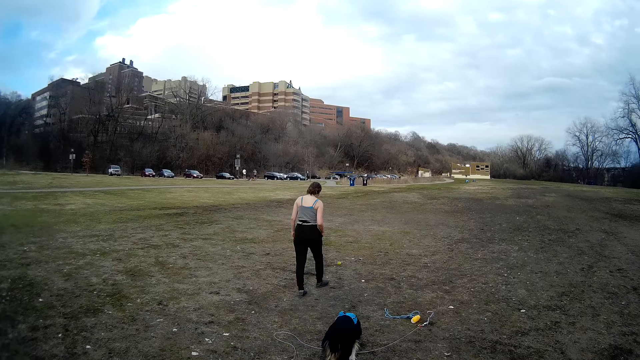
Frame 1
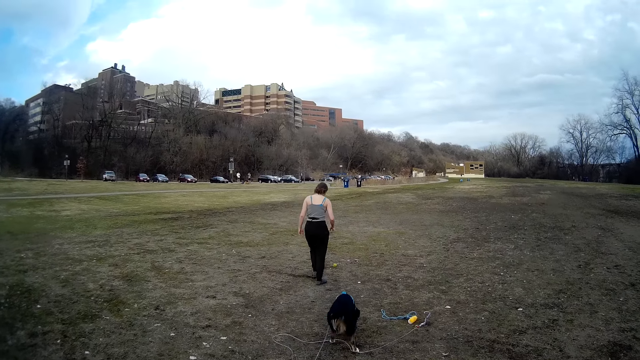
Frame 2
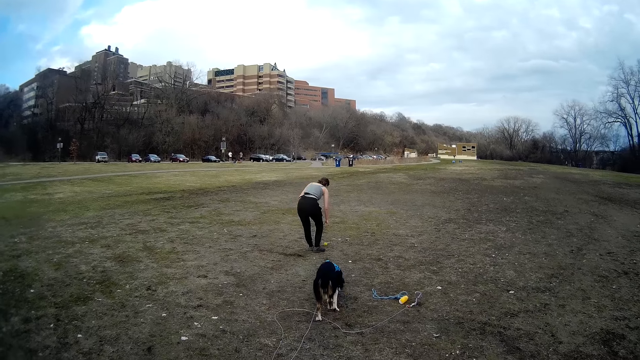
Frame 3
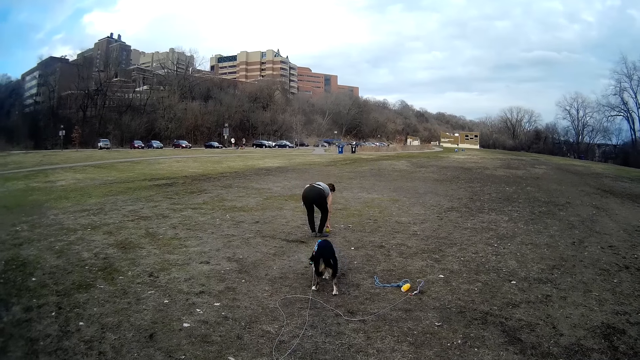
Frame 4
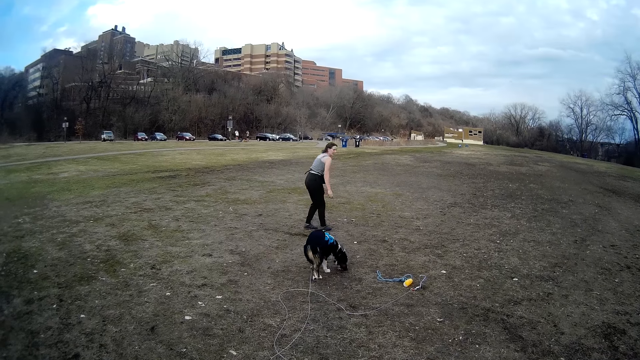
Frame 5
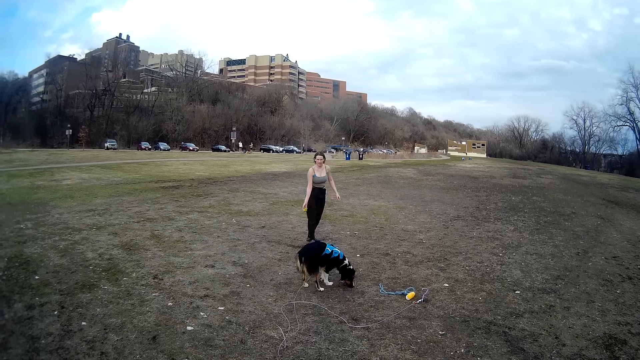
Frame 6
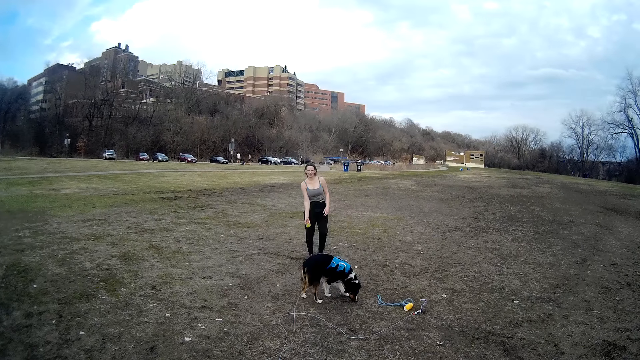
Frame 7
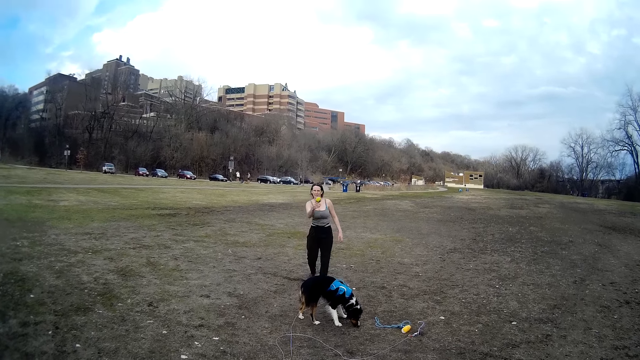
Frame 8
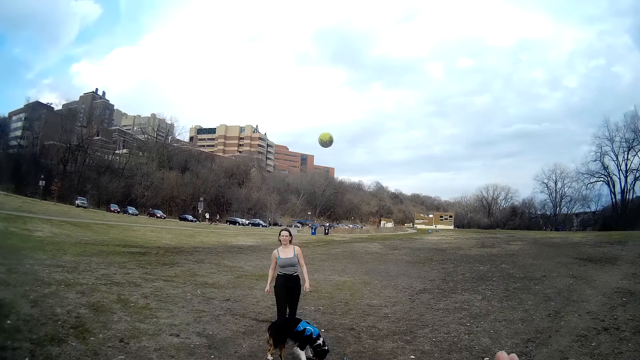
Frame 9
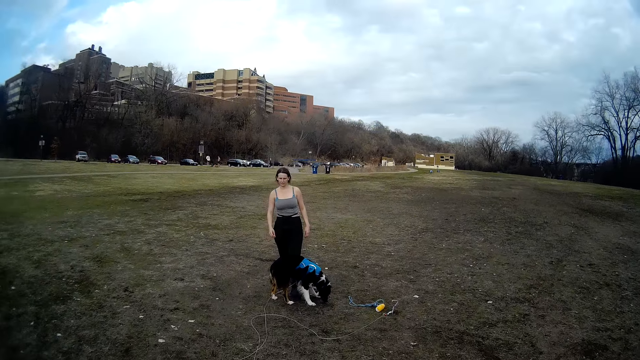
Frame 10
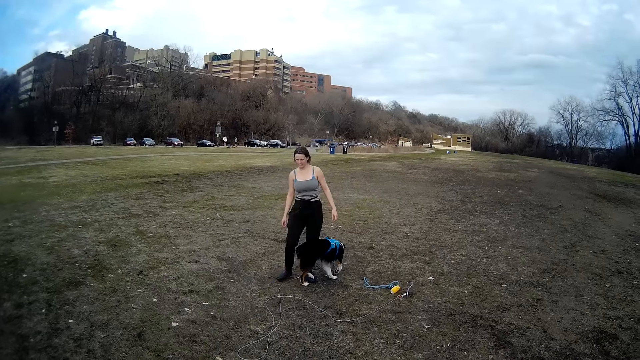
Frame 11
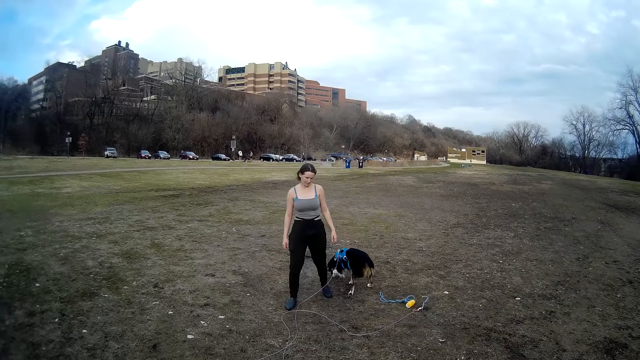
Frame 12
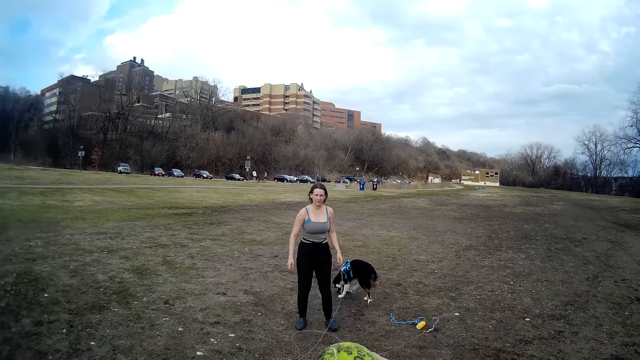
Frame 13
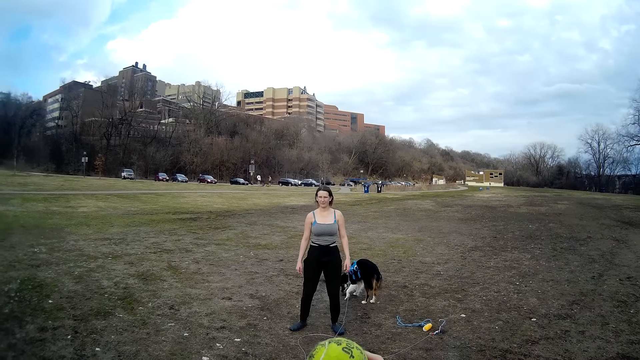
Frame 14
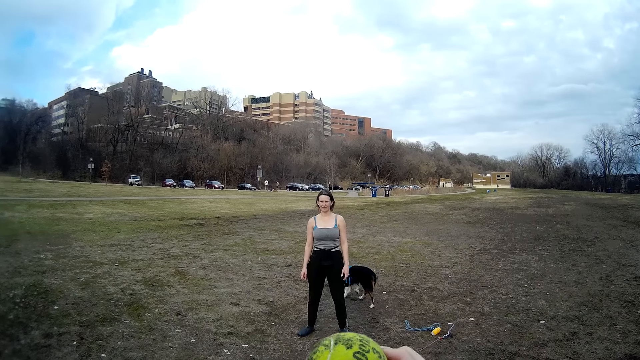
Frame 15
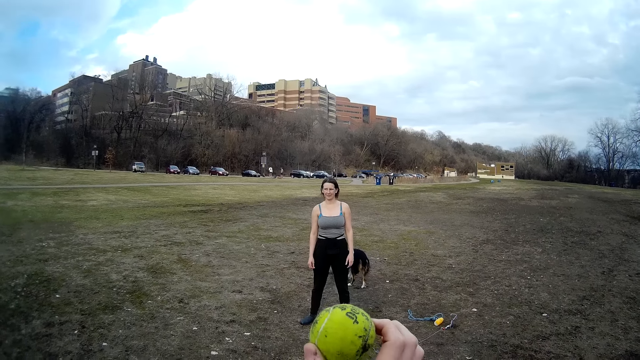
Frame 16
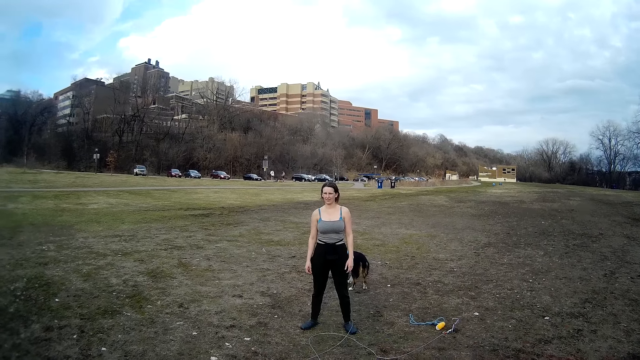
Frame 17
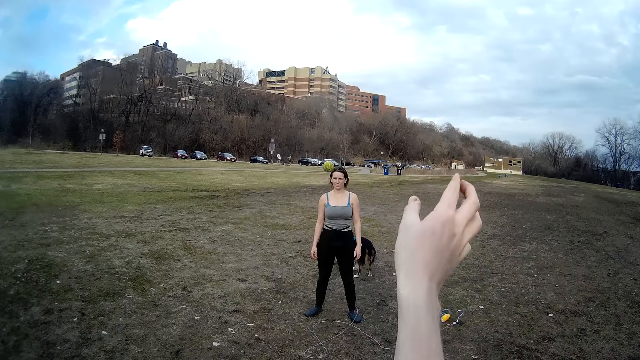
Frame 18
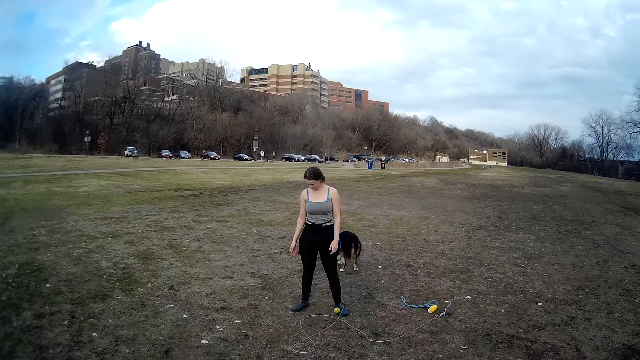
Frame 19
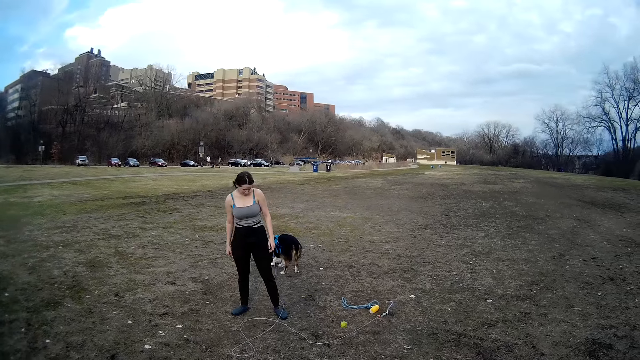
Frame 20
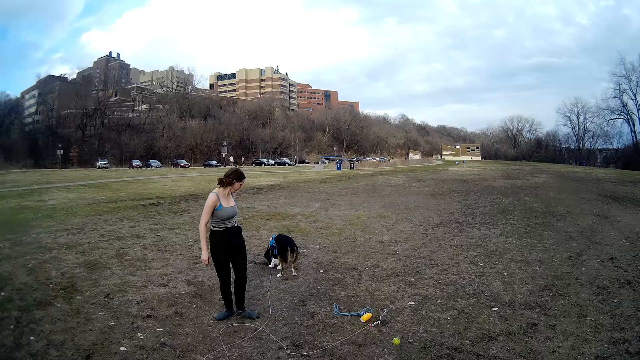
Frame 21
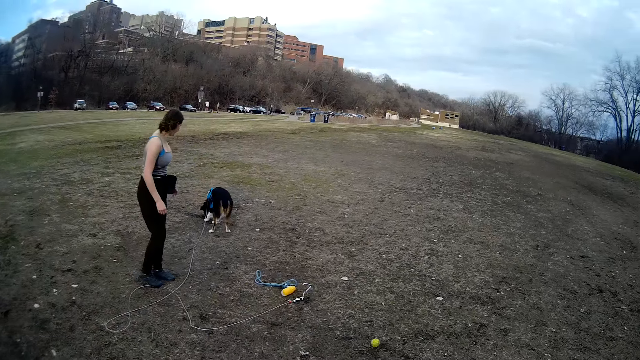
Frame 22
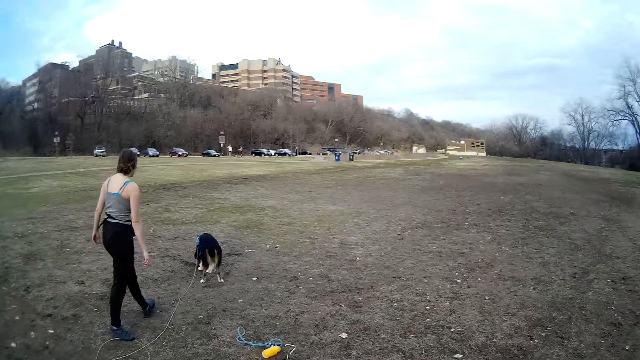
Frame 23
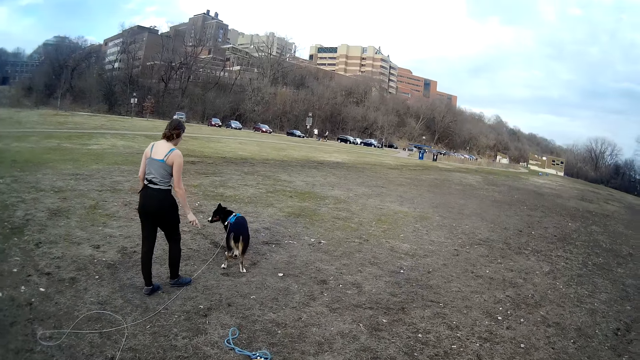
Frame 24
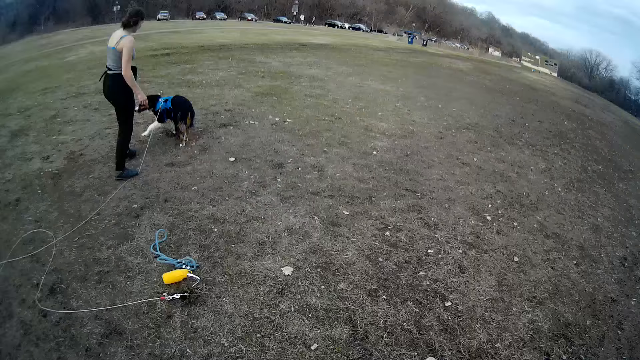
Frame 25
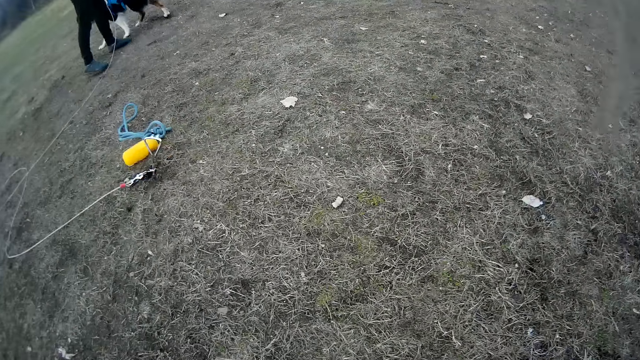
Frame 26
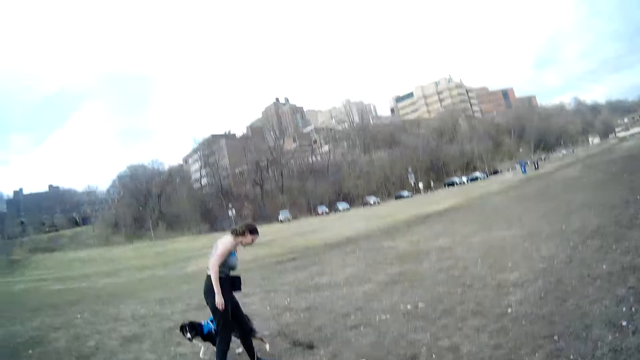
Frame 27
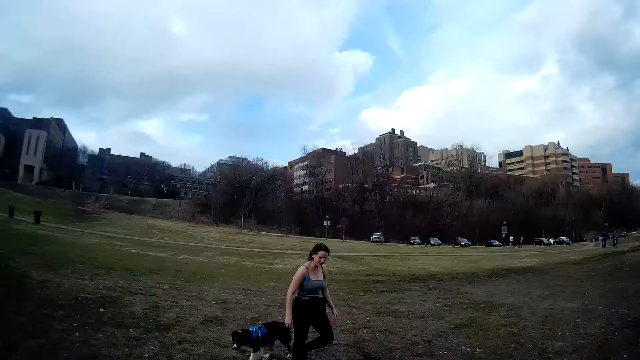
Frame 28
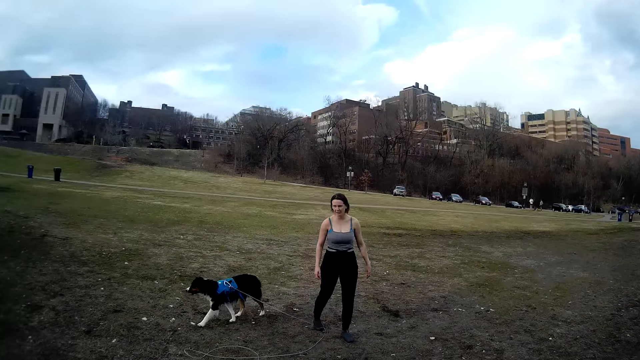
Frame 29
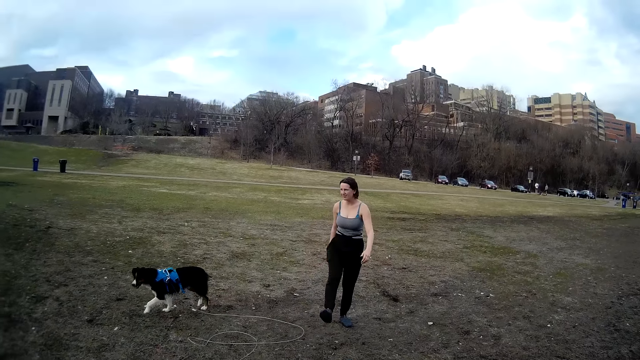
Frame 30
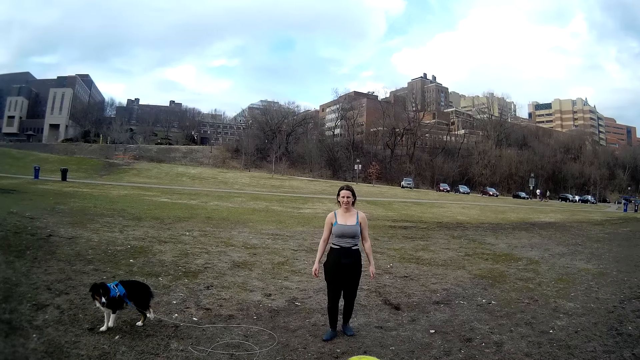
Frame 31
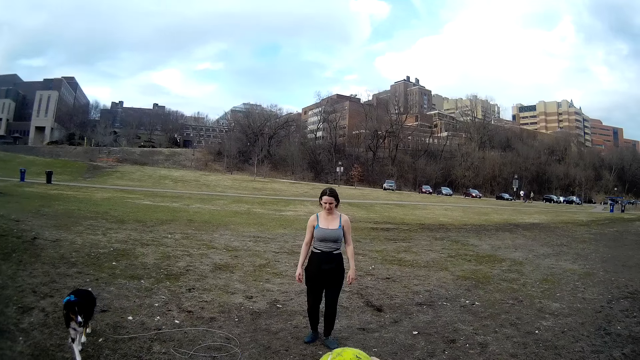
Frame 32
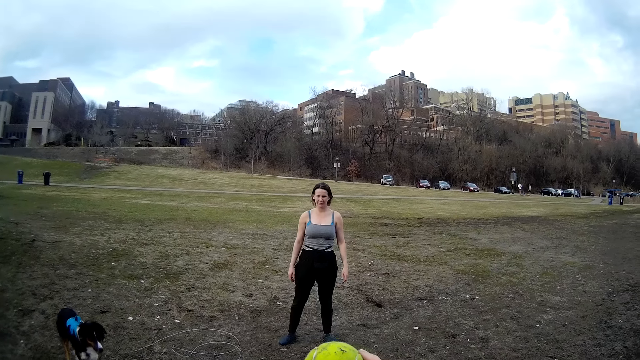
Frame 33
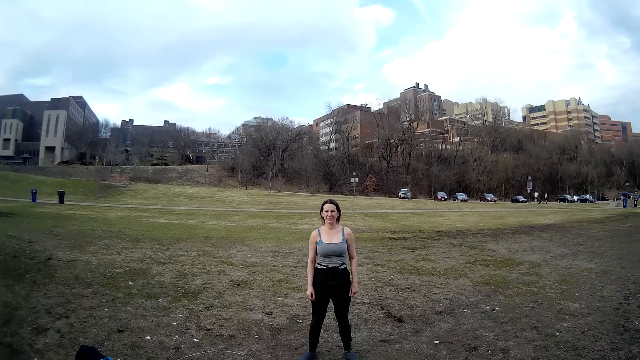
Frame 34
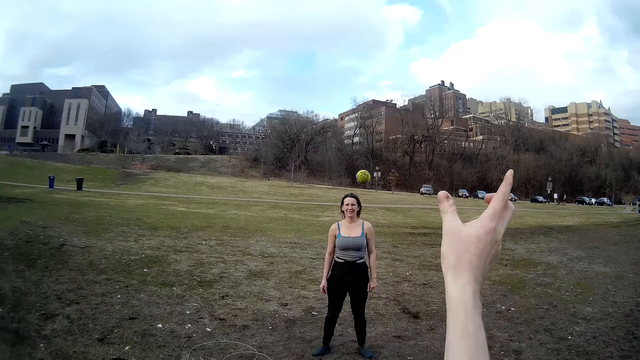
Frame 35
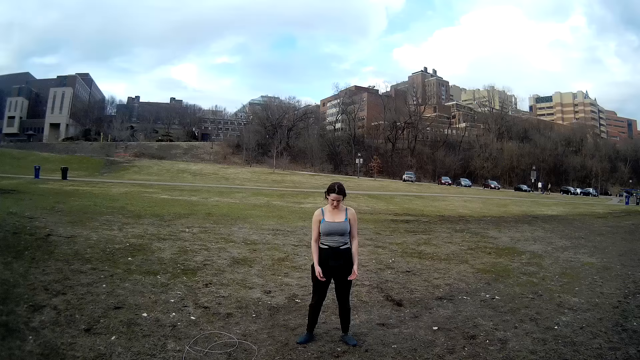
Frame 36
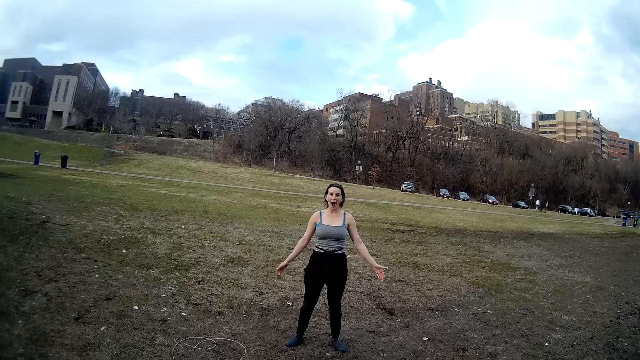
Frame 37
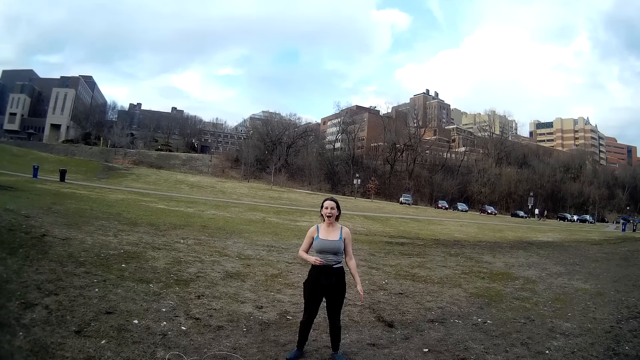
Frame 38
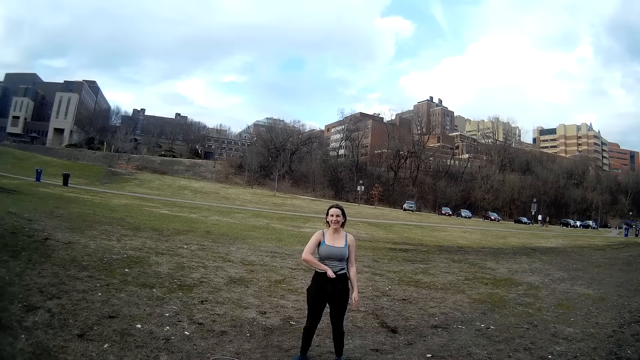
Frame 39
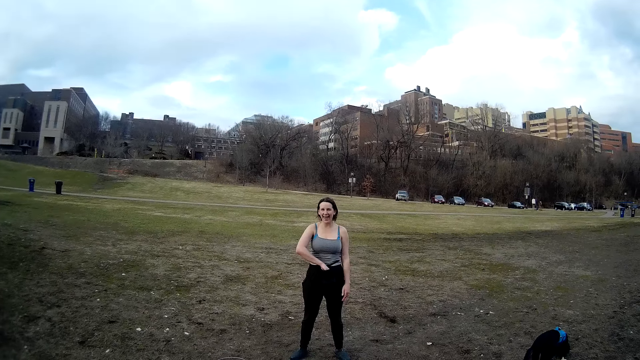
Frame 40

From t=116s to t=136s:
A lady steps forward, picks up the ball, steps forward, and throws the ball again. The camera wearer catches the ball. The lady steps forward. The camera wearer throws the ball. The lady steps forward, moves the rope with the legs, and steps forward. The camera wearer throws the ball. The lady converses with the camera wearer.
